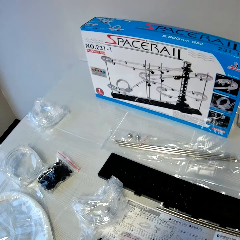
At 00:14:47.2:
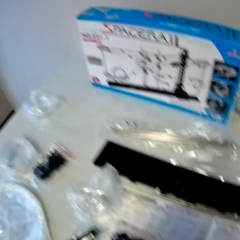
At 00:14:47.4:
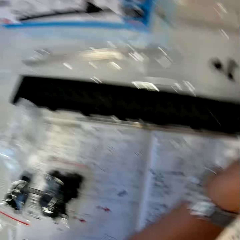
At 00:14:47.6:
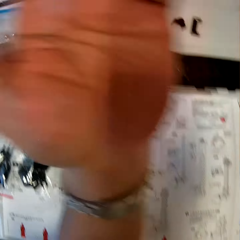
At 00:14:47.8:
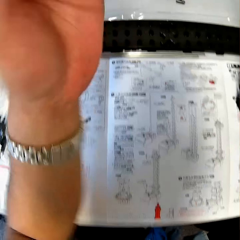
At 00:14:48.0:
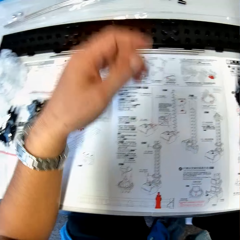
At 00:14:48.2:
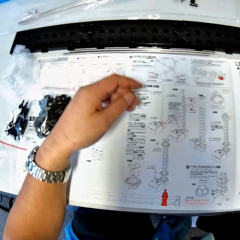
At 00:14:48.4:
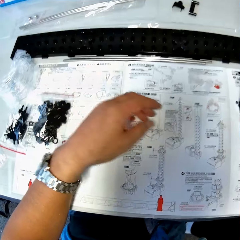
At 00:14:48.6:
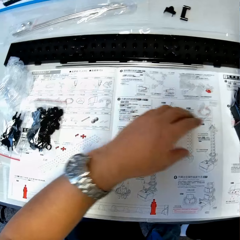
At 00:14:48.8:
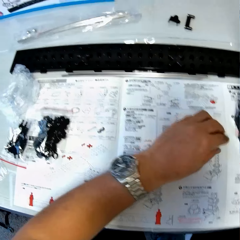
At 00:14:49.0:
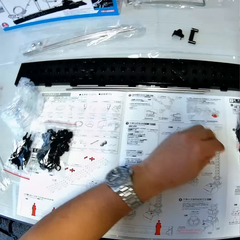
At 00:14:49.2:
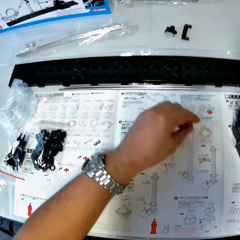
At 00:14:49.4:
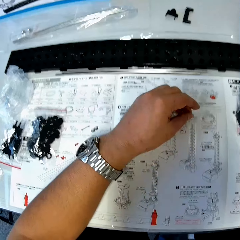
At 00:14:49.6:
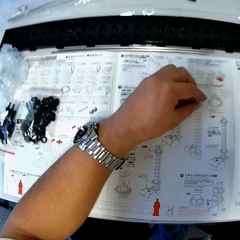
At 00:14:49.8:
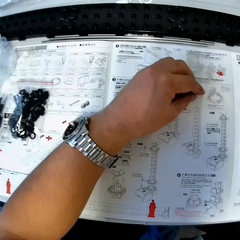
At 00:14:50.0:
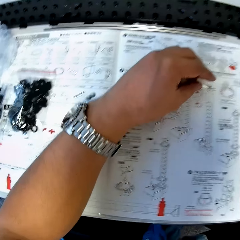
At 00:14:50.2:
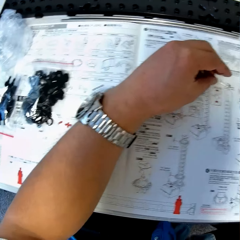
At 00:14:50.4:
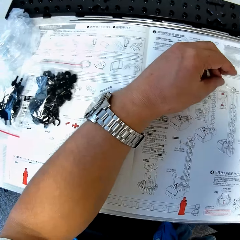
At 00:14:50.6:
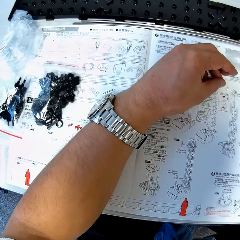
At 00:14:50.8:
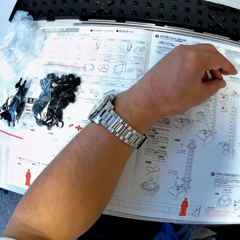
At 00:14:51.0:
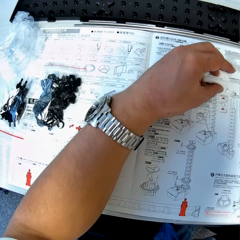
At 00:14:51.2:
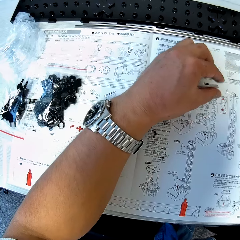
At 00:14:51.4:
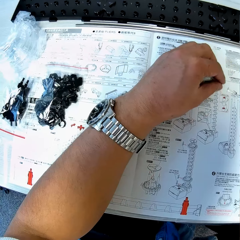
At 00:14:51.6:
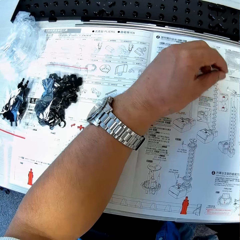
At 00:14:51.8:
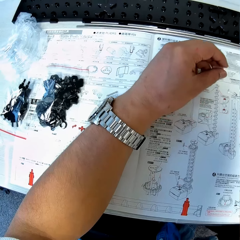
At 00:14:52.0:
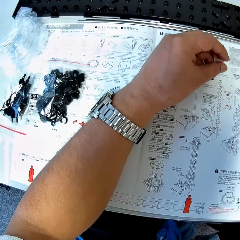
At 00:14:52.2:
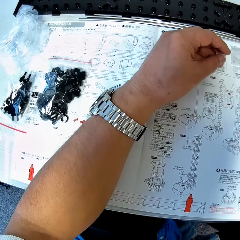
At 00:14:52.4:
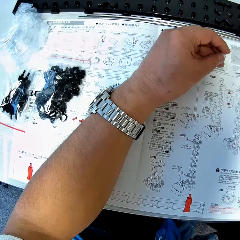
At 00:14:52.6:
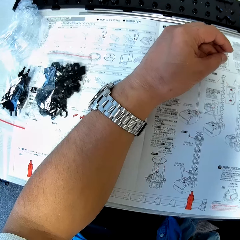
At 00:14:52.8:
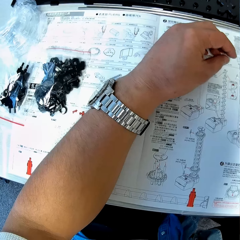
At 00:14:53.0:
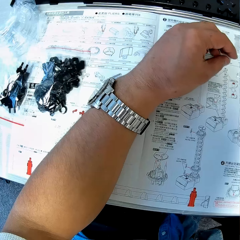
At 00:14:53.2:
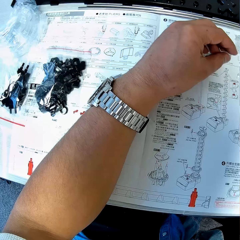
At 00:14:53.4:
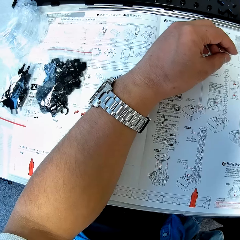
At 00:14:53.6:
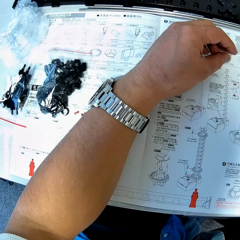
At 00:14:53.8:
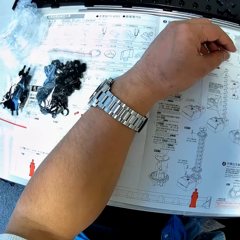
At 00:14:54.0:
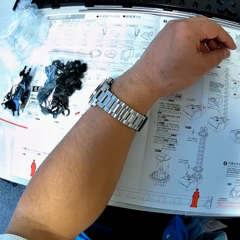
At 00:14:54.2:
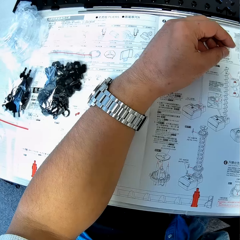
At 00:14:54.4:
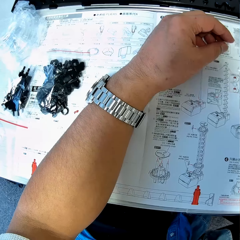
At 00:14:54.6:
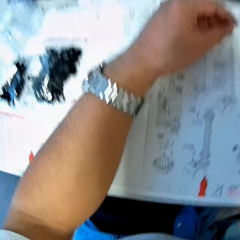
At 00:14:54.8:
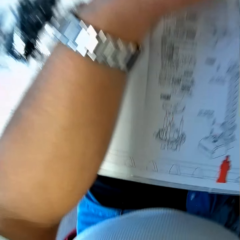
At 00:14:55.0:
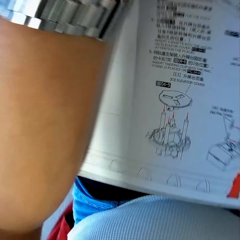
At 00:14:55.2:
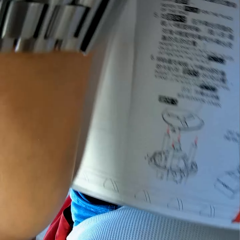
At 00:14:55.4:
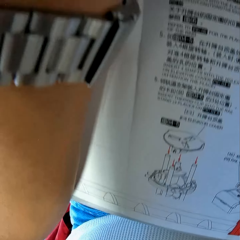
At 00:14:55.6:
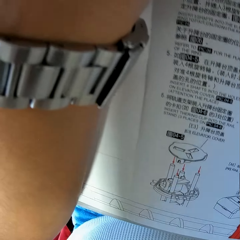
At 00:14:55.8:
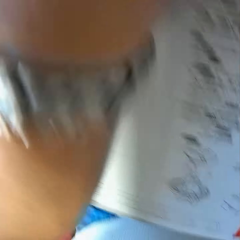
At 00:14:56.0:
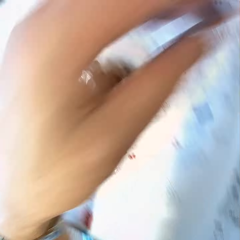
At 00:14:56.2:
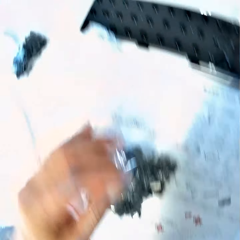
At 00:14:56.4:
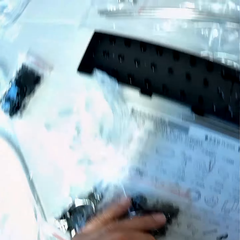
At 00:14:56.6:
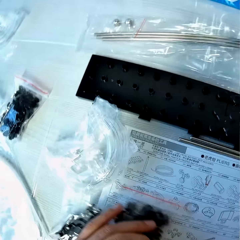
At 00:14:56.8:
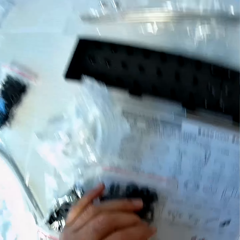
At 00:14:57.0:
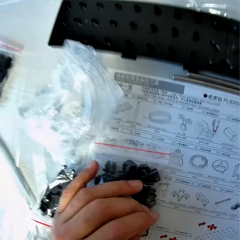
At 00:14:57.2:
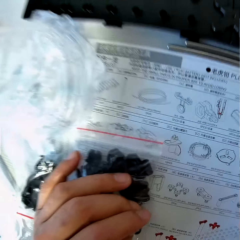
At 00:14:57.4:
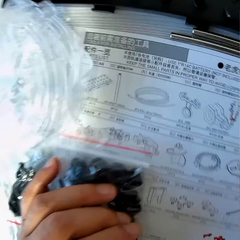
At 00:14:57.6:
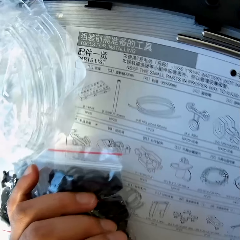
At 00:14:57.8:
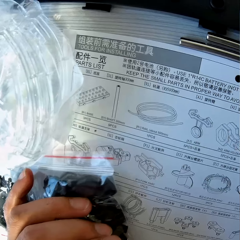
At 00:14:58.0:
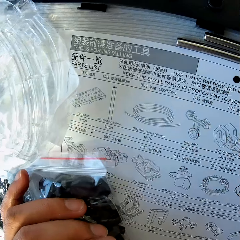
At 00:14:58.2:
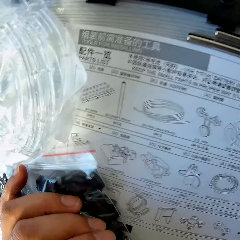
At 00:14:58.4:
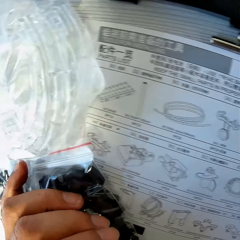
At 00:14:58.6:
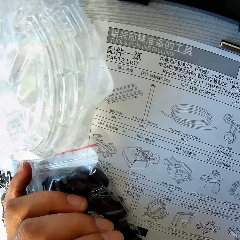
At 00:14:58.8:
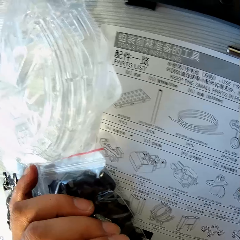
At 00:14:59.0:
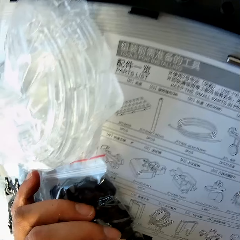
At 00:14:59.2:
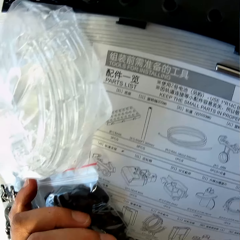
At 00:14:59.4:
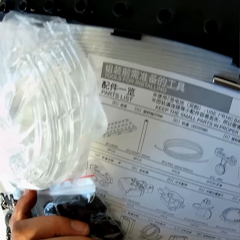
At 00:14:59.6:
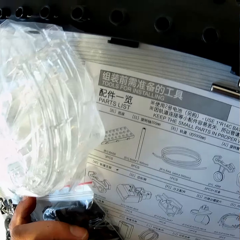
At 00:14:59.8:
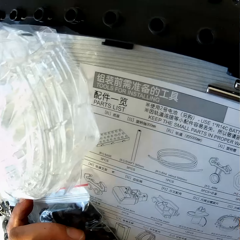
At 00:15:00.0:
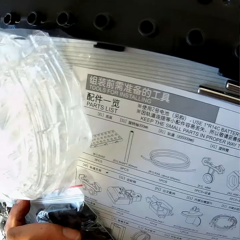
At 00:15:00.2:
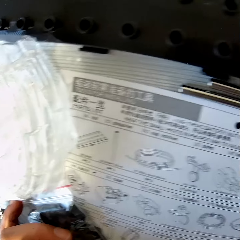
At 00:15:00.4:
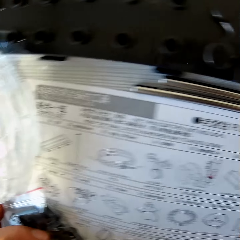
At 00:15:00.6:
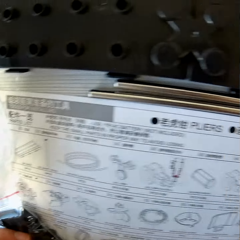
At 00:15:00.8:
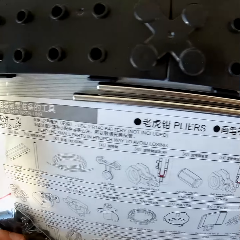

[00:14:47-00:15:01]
The camera wearer raises his left hand up. He places his left hand on the table. He moves a piece on the table with his left hand. He picks up a piece from the table with his left hand. He stares at the blueprint on the table. He moves a pack of pieces on the table with his left hand. He stares at the blueprint on the table.

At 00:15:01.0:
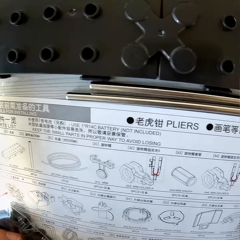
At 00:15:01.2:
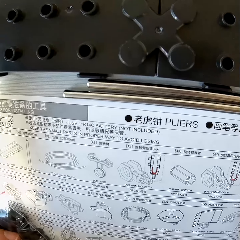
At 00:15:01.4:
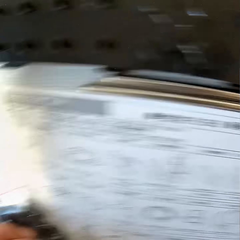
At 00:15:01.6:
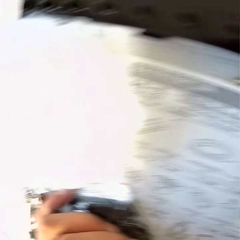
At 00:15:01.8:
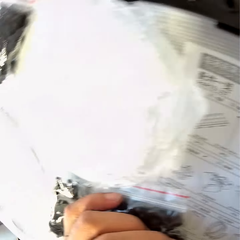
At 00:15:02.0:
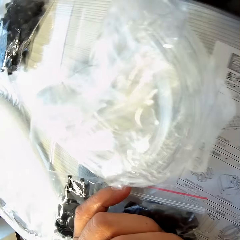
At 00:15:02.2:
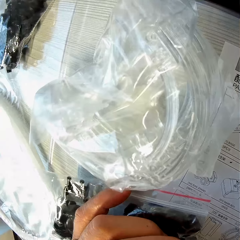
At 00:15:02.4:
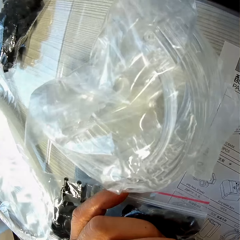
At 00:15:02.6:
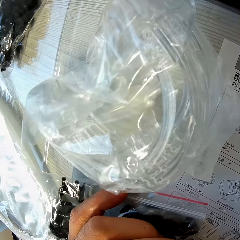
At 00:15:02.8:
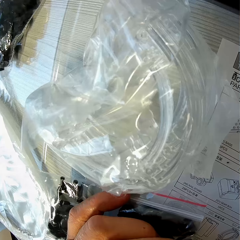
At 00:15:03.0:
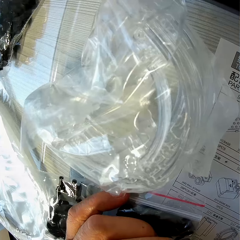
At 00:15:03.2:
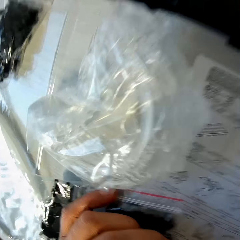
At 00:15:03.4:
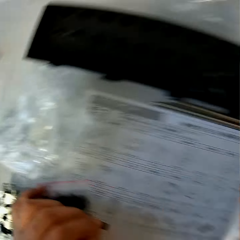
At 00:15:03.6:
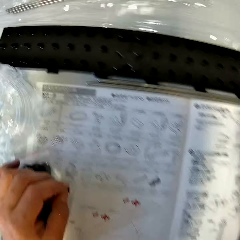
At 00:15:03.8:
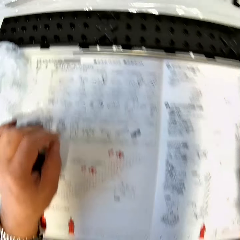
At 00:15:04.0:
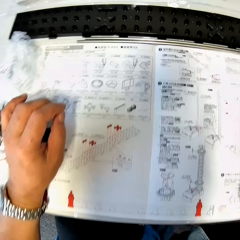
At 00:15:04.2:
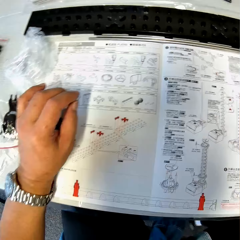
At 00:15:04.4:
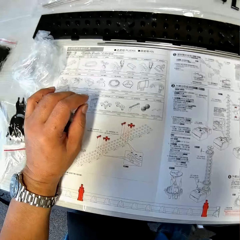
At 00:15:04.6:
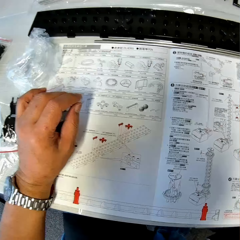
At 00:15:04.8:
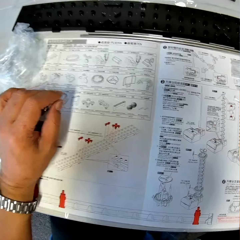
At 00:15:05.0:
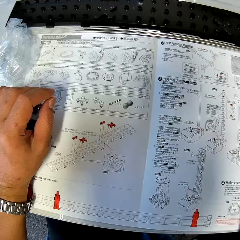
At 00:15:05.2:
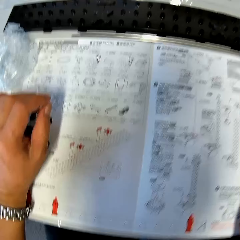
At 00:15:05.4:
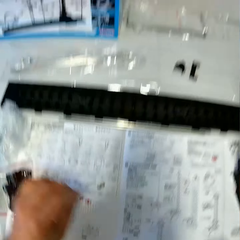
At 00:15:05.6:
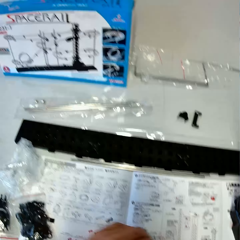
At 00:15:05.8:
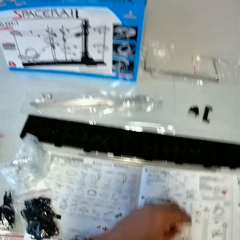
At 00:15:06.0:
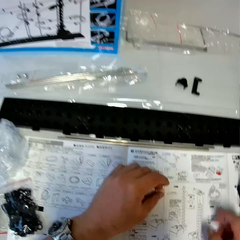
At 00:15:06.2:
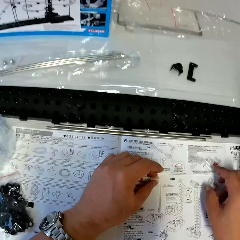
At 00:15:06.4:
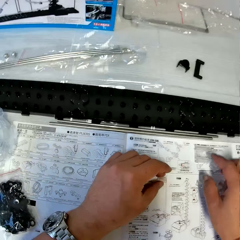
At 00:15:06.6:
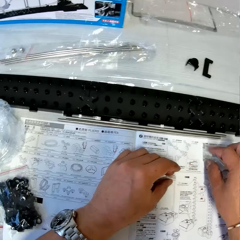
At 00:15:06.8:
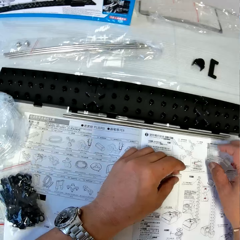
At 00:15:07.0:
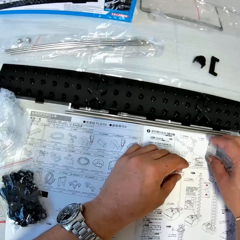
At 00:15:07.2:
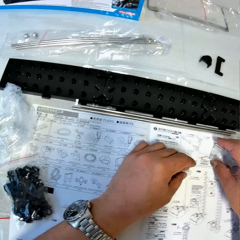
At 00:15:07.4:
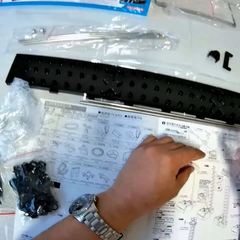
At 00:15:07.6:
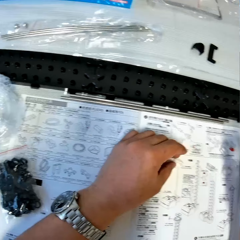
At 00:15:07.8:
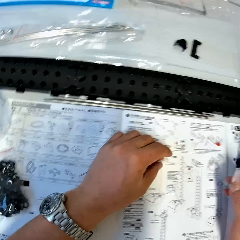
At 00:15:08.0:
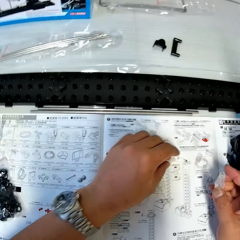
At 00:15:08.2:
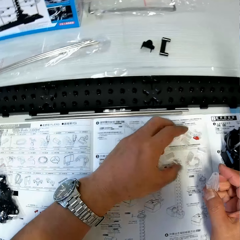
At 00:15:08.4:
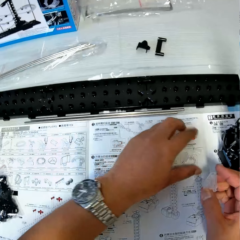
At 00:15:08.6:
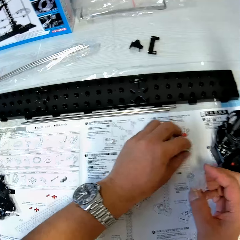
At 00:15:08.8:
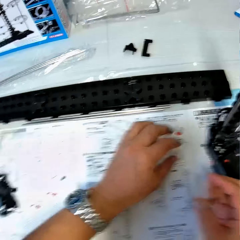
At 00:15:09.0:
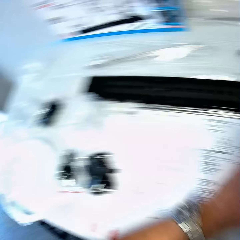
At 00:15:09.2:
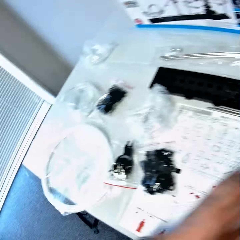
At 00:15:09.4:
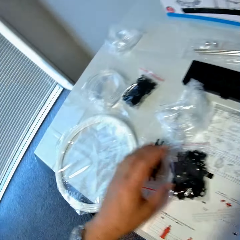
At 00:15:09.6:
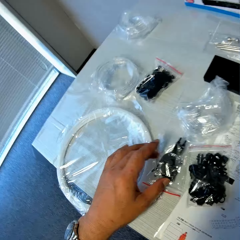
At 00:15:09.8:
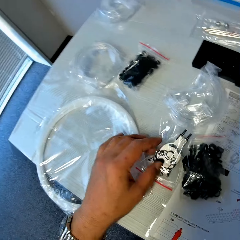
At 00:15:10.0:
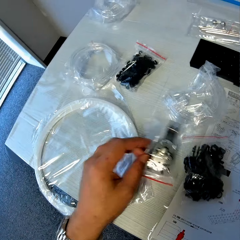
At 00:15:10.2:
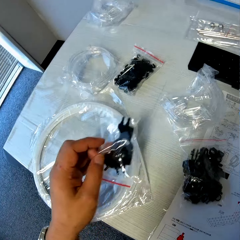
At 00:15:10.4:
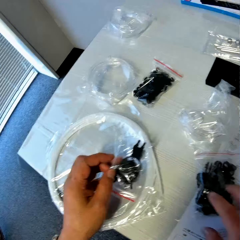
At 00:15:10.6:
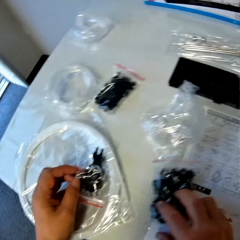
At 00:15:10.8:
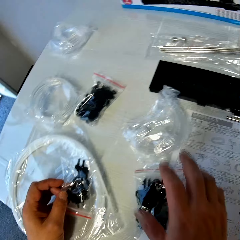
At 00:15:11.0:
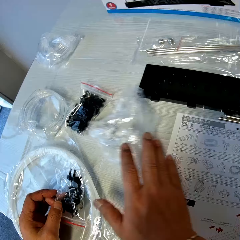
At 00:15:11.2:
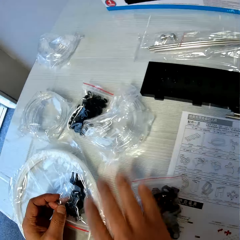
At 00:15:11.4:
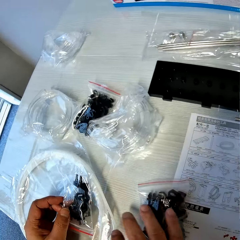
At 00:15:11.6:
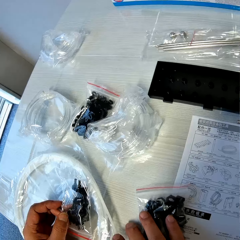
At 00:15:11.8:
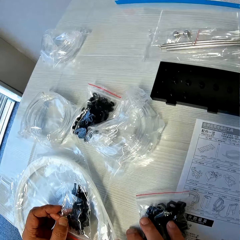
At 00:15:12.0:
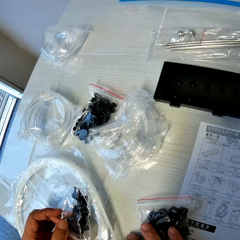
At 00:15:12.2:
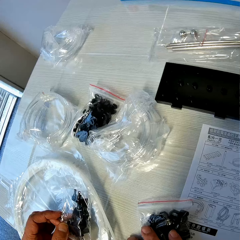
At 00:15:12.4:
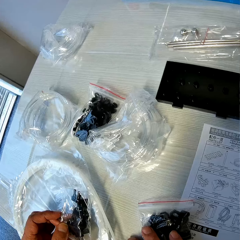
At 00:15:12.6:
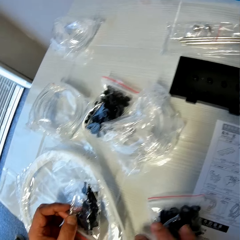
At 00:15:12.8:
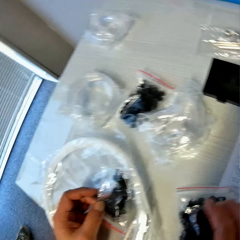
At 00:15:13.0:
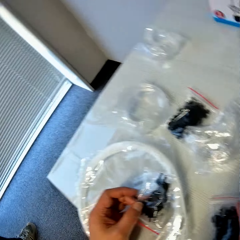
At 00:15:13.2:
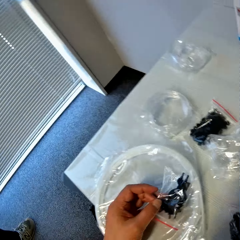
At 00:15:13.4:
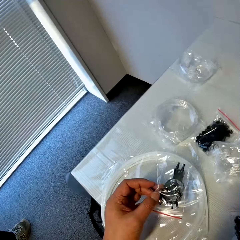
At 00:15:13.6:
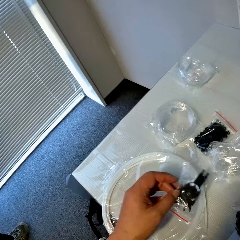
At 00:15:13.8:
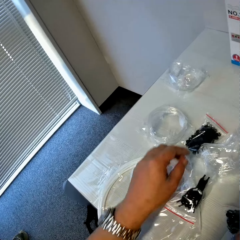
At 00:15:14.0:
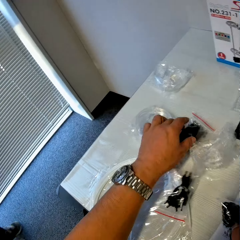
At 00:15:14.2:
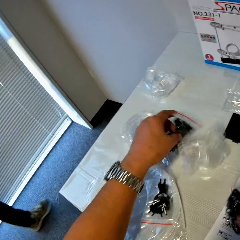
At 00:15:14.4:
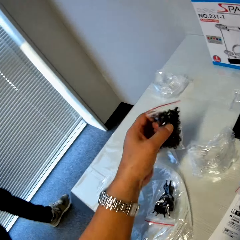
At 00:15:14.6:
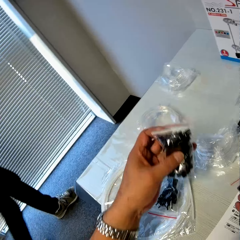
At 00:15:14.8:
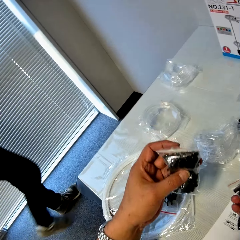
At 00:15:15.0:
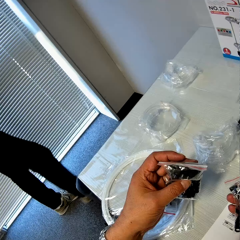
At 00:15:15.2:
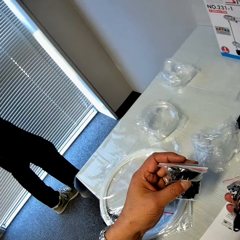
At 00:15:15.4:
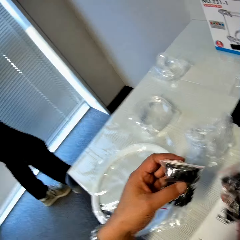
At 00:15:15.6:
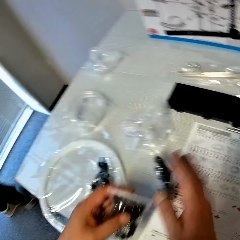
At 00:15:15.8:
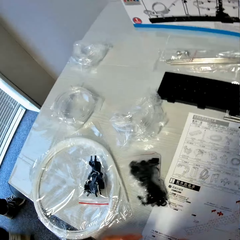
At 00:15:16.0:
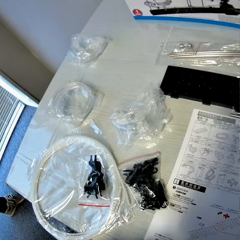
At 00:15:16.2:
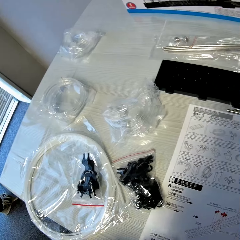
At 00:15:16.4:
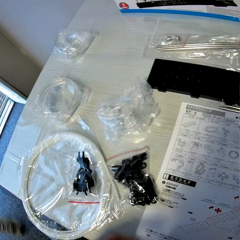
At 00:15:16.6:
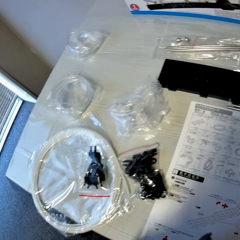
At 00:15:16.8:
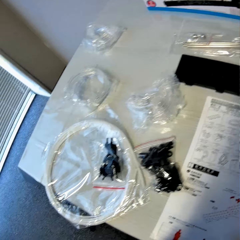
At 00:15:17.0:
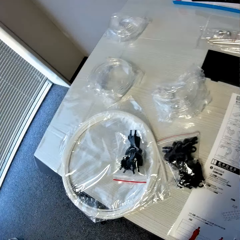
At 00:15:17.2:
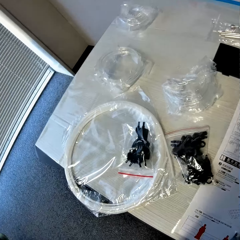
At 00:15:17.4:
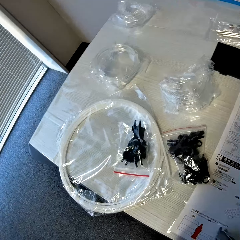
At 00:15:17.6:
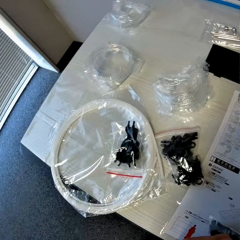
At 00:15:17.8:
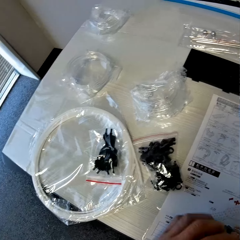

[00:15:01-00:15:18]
The camera wearer touches the nylon paper. He holds a piece on the table with his left hand. He picks up a piece from the table with his right hand. He gathers the pieces on the table with his left hand. He picks up a pack of pieces from the table with his left hand. He moves a pack of pieces on the table with his right hand. He does it again. He places his right hand on a pack of pieces on the table. He drops the pack of pieces in his left hand on the table. He picks up a pack of pieces from the table with his left hand. He drops the piece in his right hand on the table.
